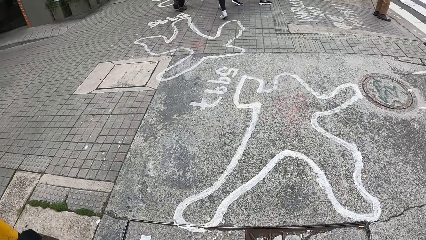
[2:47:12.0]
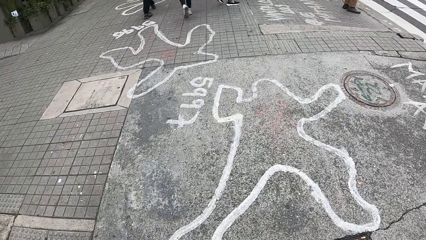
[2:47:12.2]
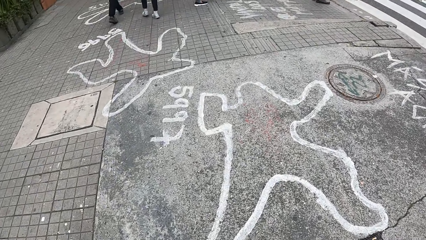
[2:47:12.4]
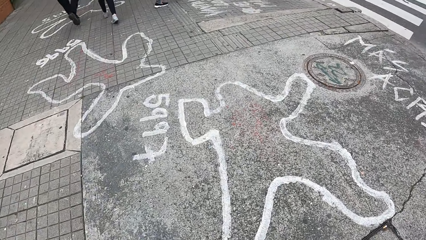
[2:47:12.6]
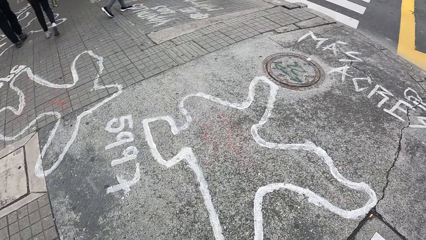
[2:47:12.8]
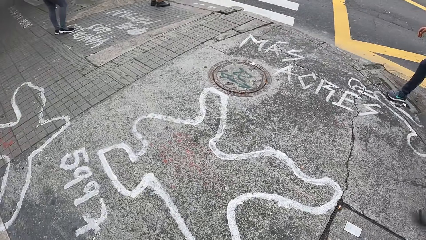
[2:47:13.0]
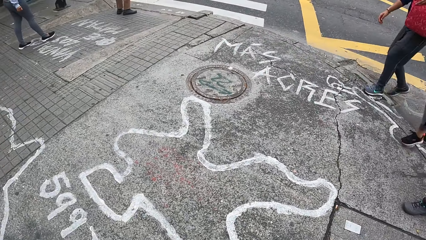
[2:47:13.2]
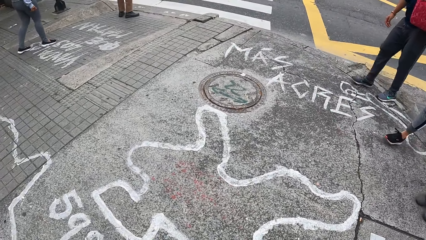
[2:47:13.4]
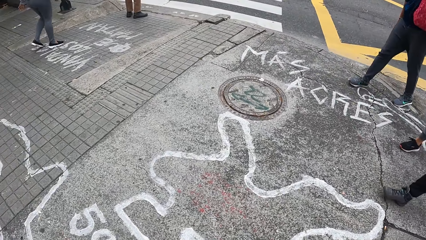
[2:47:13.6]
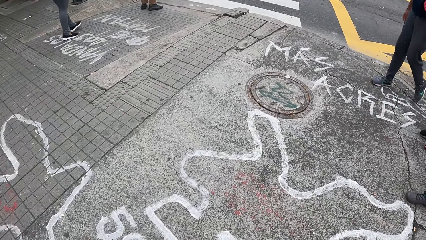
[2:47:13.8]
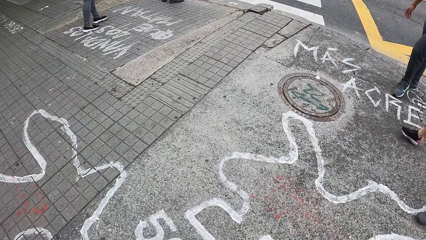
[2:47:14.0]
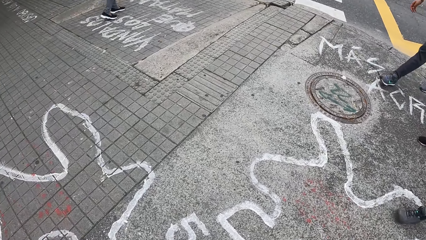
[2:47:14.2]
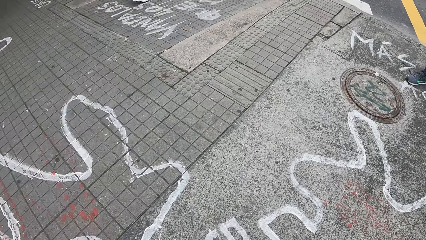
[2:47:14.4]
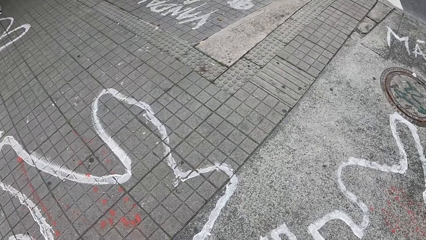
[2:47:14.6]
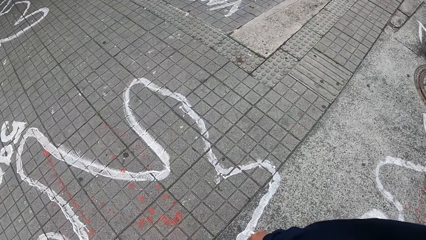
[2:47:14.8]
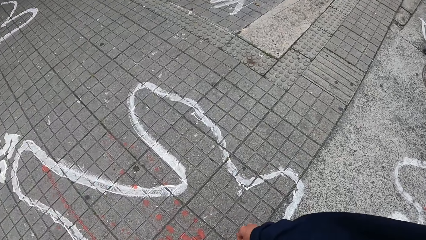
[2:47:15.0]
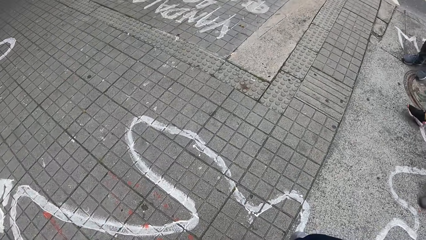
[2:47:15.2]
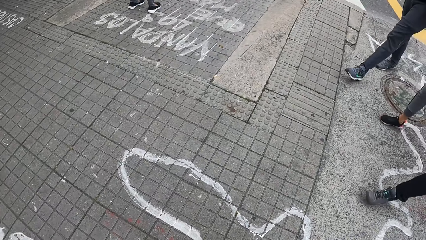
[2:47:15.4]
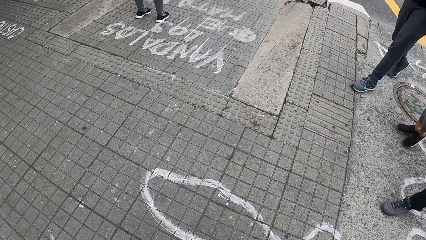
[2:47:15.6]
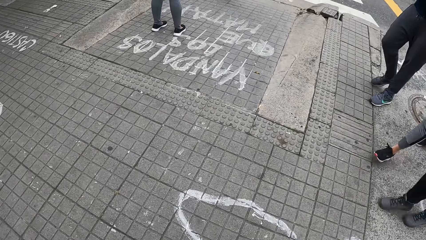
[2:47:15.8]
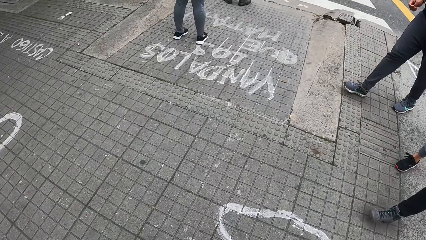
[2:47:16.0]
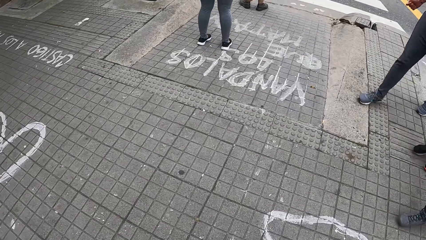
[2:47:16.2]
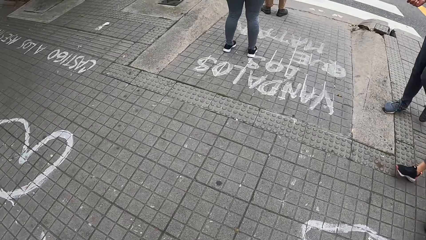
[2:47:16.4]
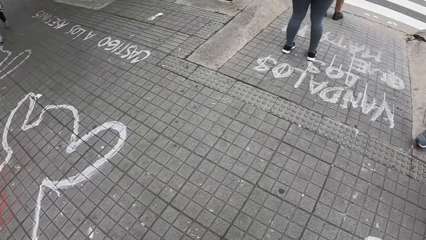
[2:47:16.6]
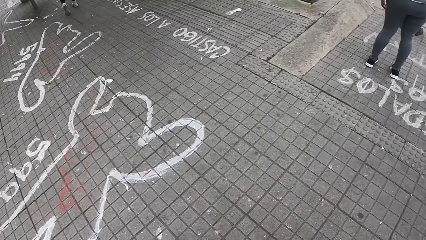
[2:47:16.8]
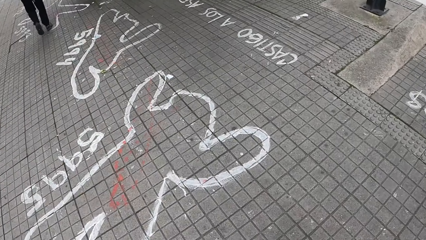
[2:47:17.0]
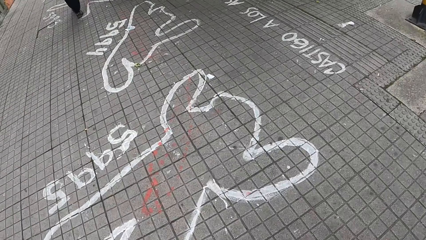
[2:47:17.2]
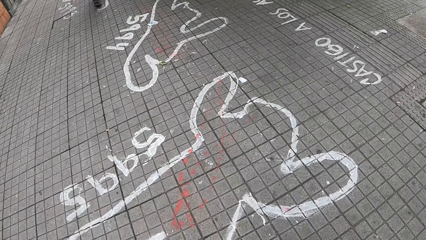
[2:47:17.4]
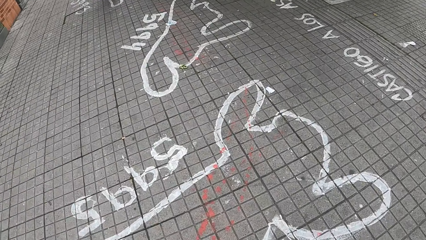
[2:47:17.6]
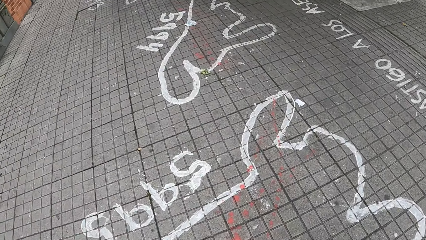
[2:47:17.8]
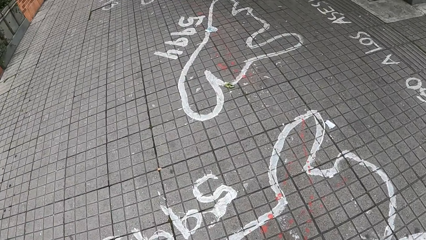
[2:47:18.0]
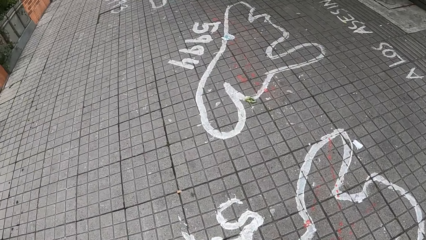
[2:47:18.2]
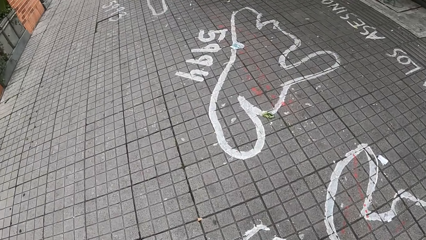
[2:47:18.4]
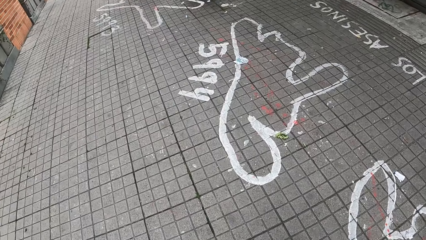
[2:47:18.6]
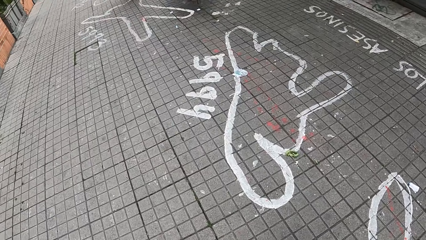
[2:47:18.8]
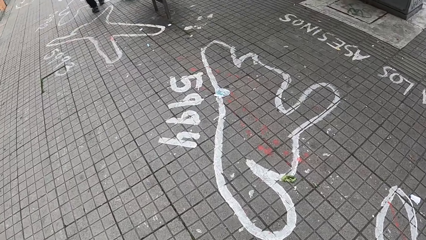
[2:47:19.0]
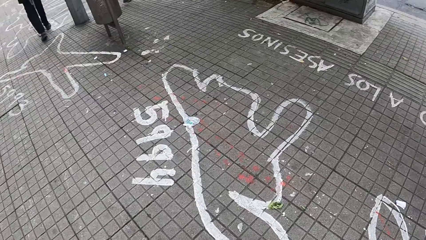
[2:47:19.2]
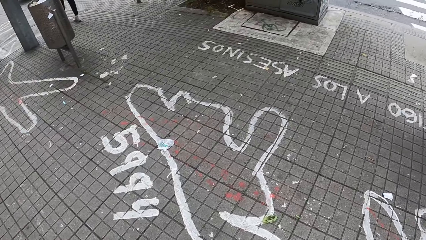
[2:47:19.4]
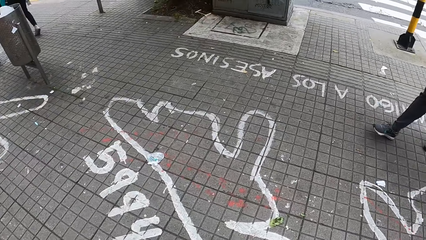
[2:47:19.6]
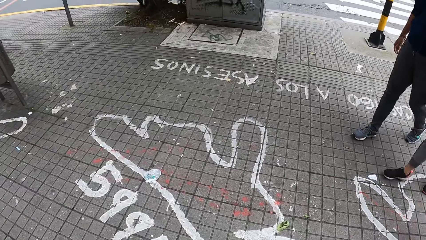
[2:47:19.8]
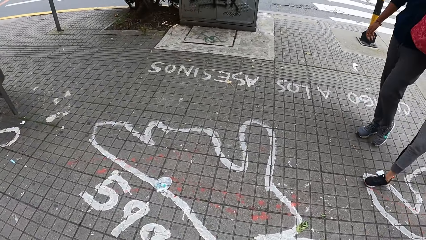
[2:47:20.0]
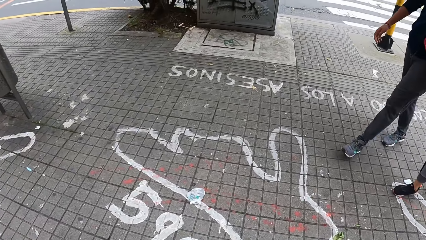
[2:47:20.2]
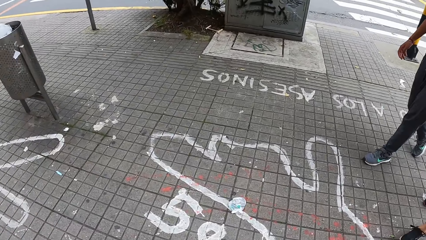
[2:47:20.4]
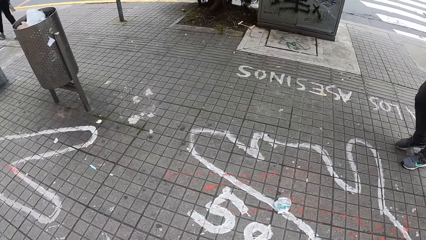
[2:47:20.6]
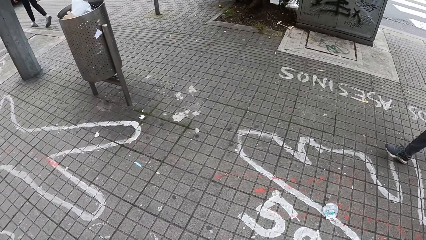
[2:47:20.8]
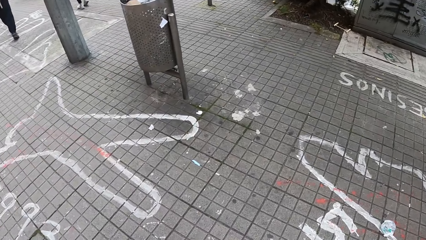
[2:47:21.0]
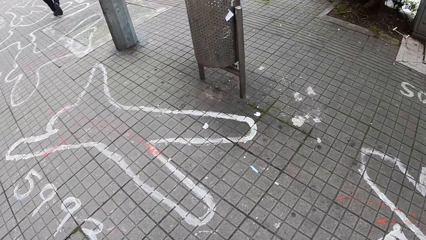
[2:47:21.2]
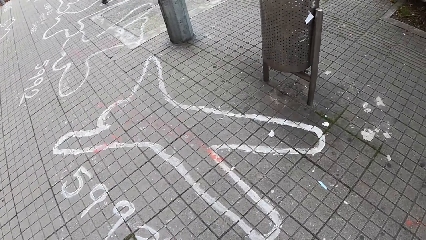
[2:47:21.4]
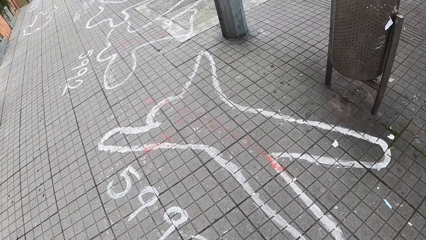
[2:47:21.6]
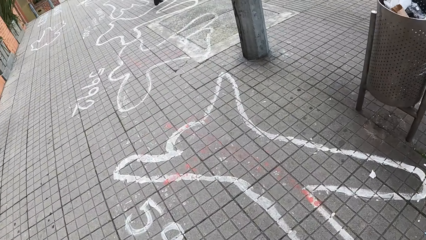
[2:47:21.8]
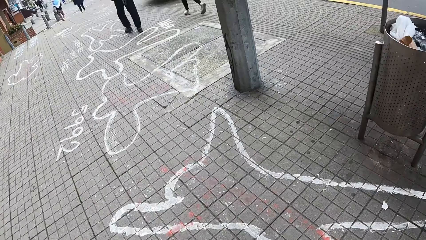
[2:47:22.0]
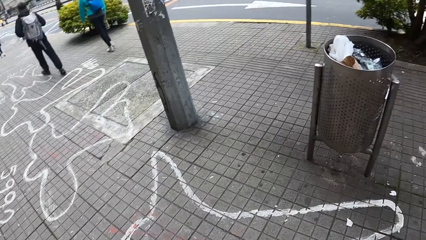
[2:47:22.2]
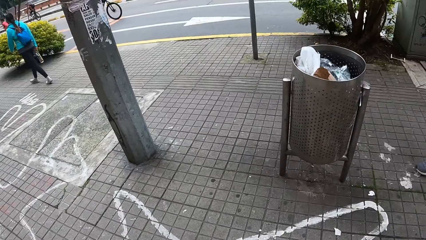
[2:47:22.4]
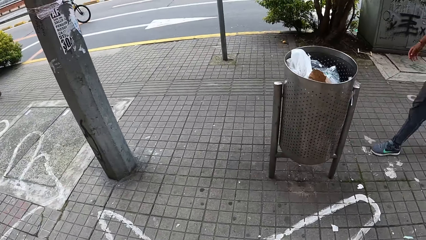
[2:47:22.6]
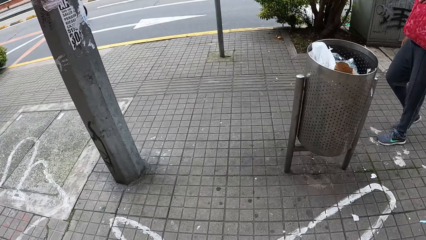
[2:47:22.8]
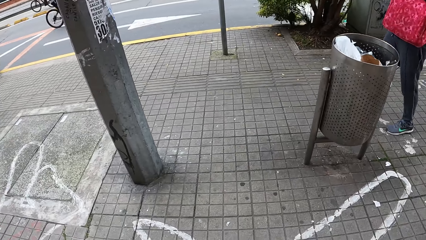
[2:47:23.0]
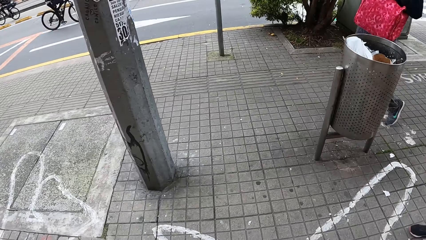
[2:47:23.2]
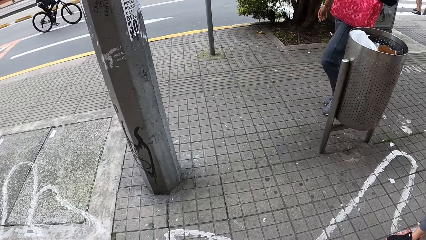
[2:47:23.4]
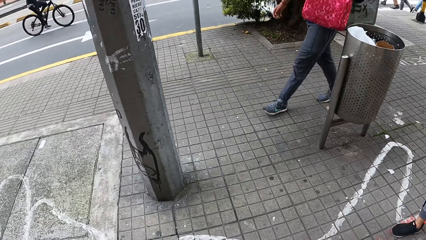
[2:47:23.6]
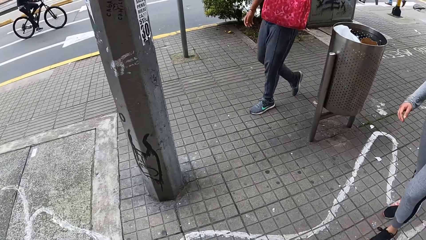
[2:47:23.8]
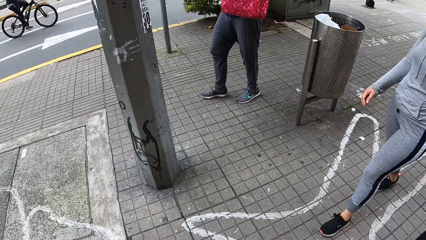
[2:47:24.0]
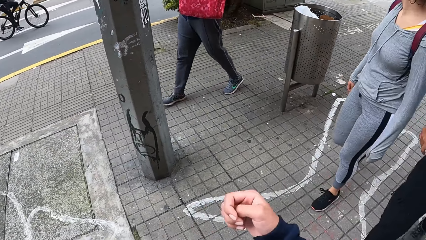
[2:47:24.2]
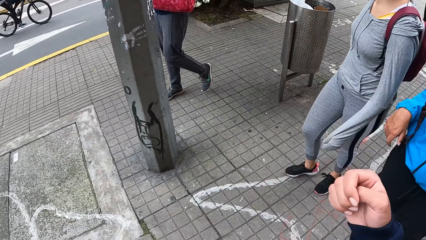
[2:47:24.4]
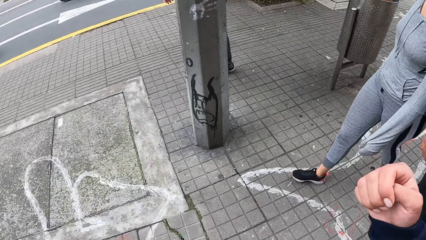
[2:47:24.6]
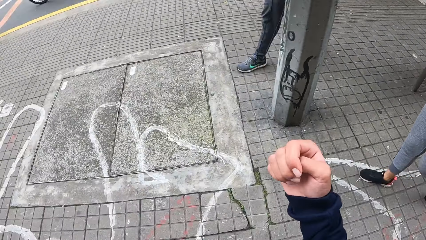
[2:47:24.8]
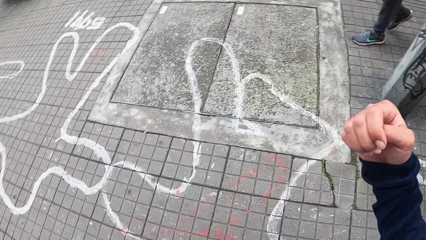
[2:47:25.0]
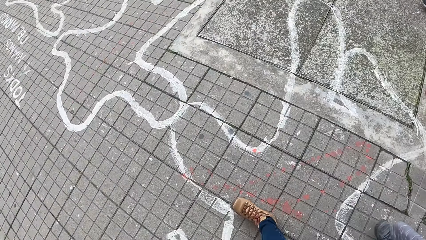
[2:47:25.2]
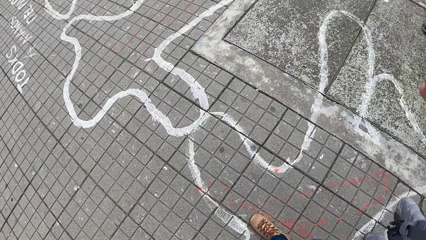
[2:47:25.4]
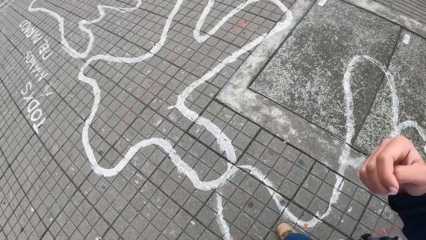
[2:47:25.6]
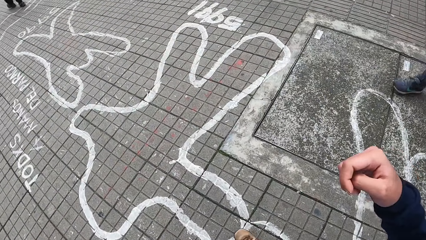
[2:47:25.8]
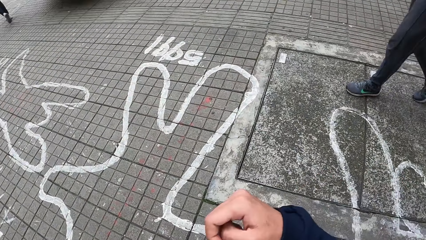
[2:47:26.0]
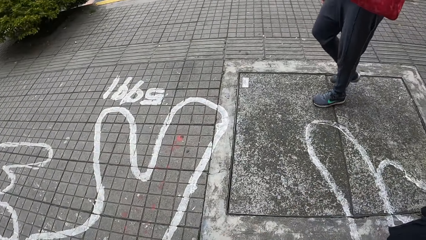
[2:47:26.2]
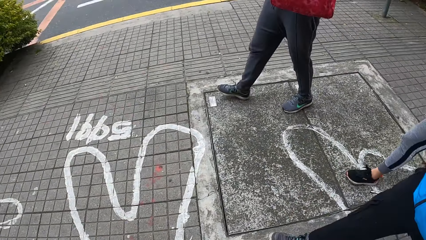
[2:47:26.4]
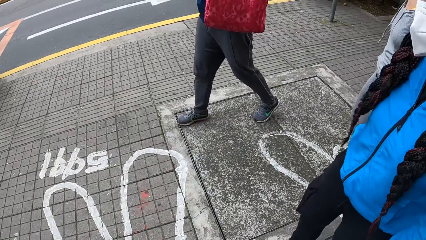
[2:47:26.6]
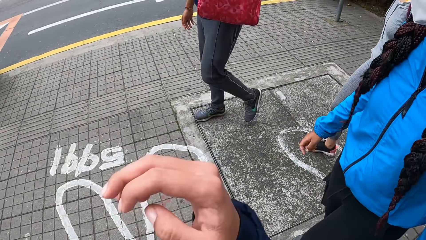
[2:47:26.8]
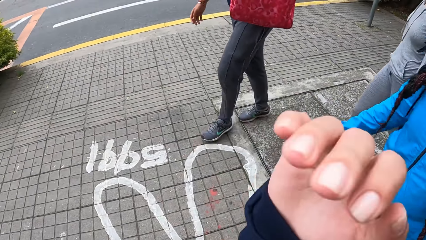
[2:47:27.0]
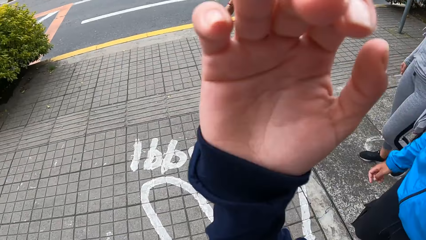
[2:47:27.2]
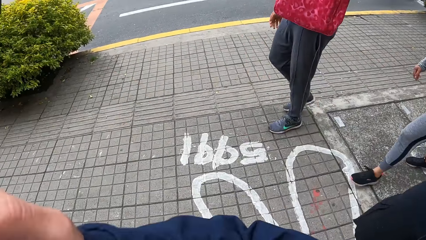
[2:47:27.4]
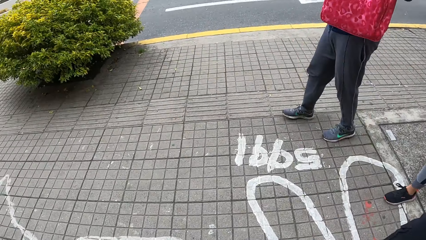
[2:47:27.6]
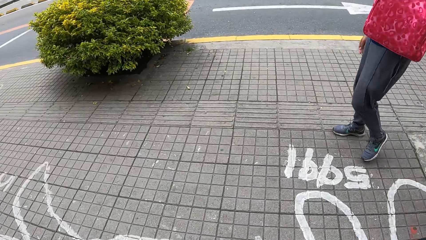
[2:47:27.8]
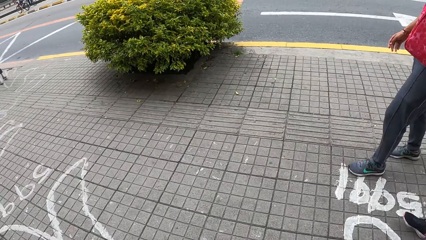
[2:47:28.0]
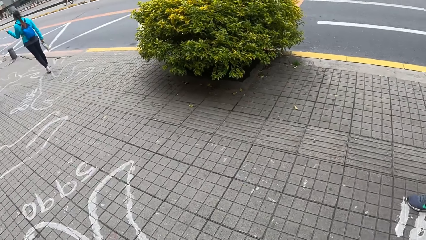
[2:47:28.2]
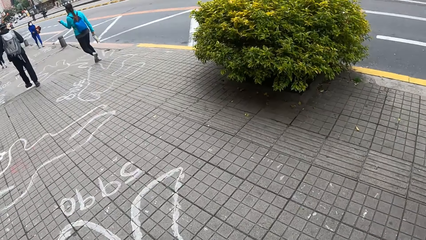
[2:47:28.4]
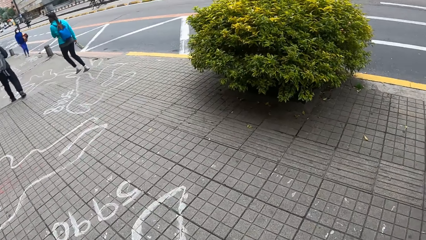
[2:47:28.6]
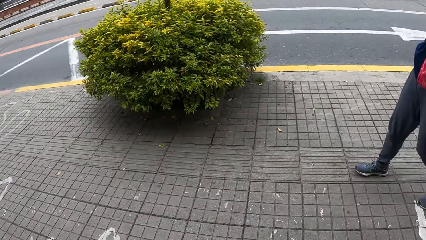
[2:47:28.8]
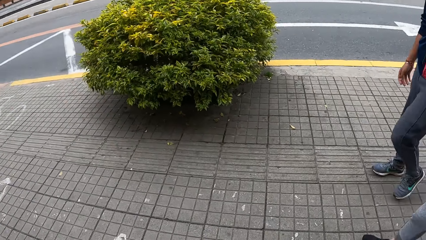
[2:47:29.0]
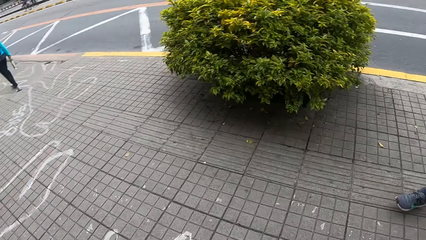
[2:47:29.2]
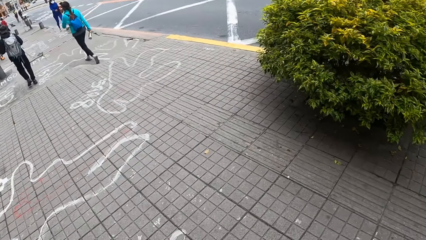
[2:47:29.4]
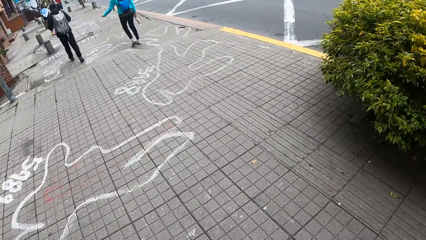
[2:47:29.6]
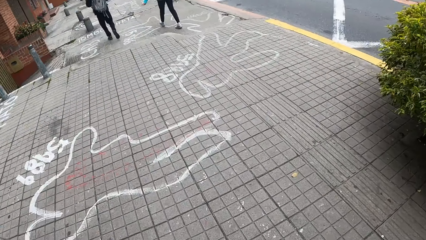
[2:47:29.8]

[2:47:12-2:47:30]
A man walks on a footpath. A lady walks on the footpath. Another lady walks on the footpath. The camera wearer gestures and converses on his way.
